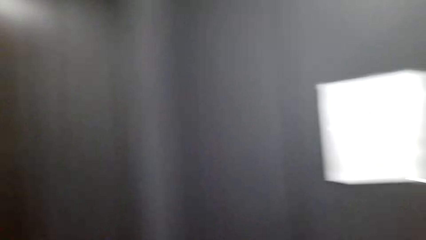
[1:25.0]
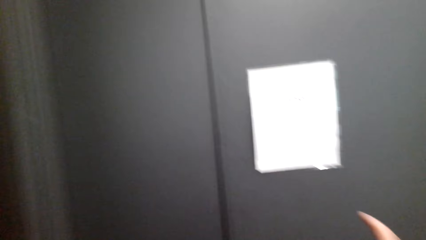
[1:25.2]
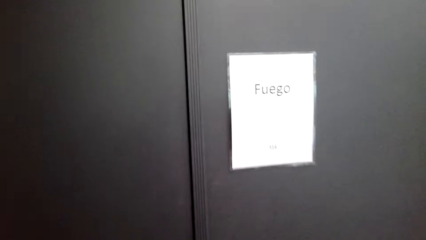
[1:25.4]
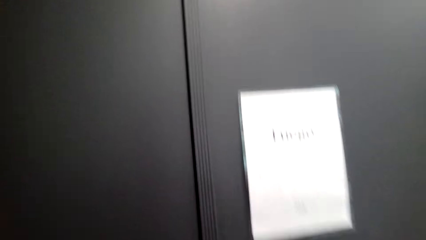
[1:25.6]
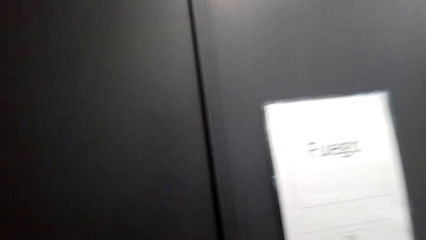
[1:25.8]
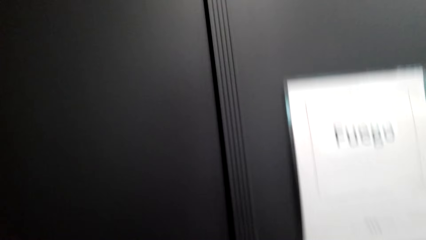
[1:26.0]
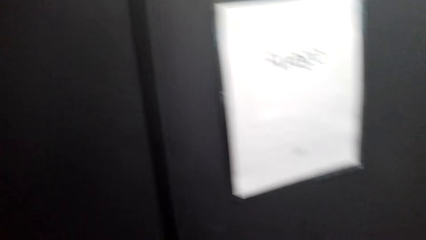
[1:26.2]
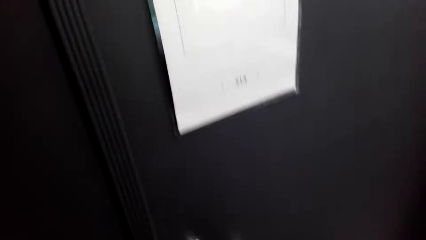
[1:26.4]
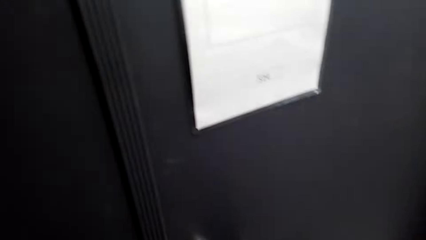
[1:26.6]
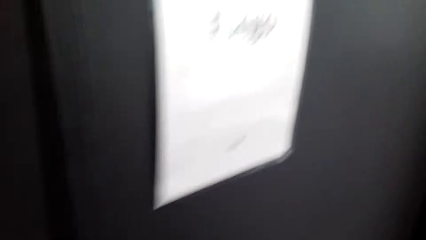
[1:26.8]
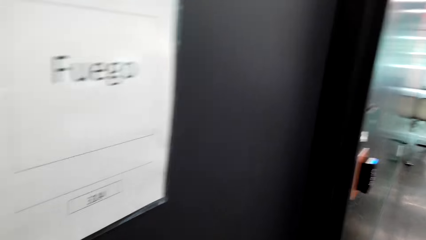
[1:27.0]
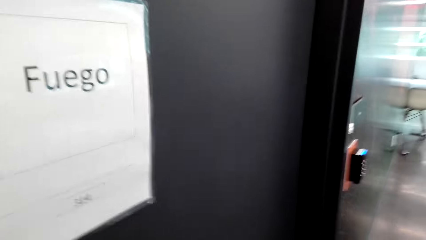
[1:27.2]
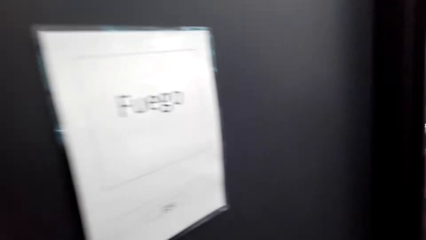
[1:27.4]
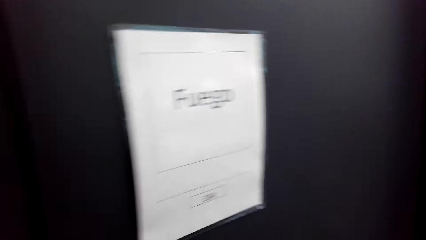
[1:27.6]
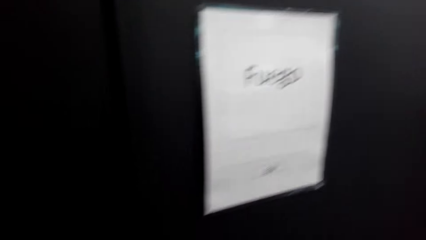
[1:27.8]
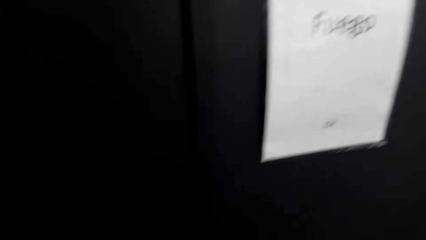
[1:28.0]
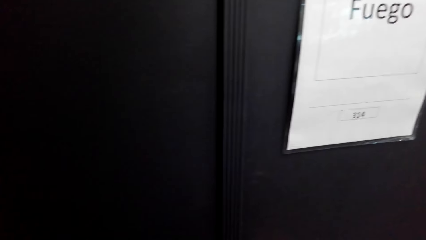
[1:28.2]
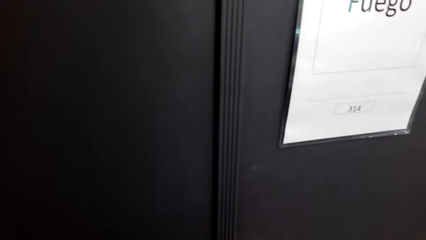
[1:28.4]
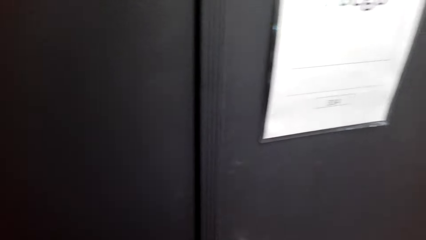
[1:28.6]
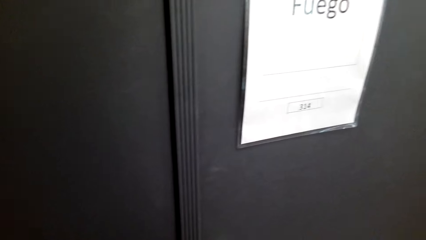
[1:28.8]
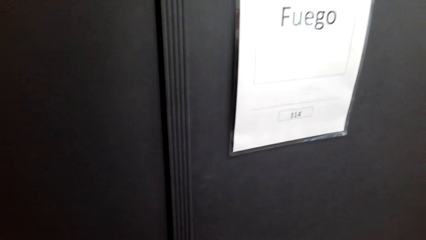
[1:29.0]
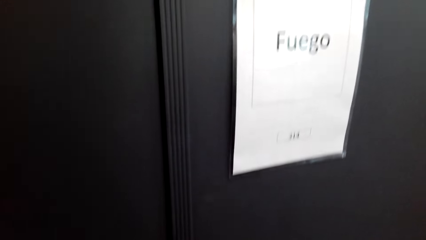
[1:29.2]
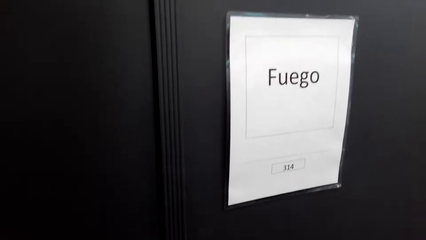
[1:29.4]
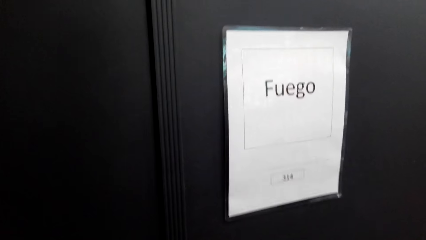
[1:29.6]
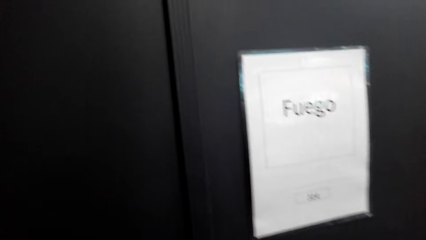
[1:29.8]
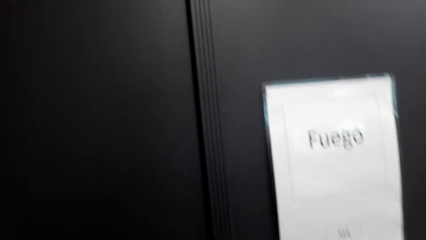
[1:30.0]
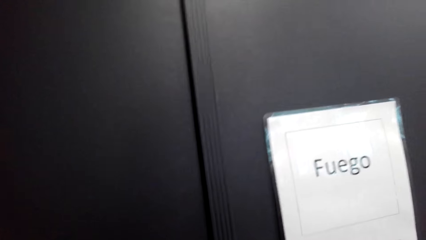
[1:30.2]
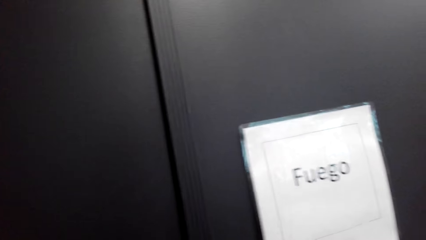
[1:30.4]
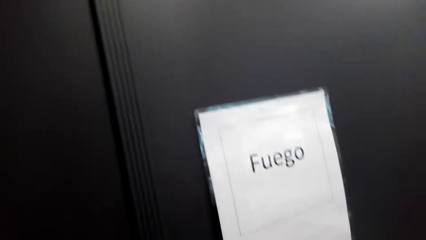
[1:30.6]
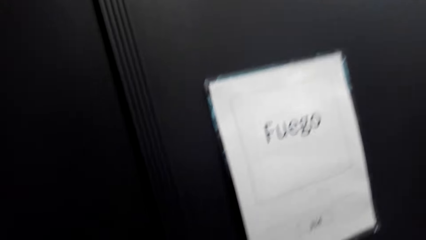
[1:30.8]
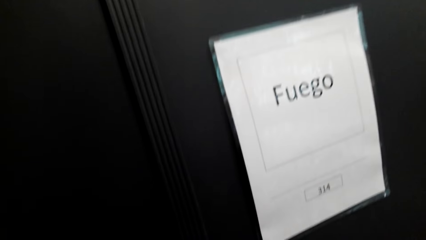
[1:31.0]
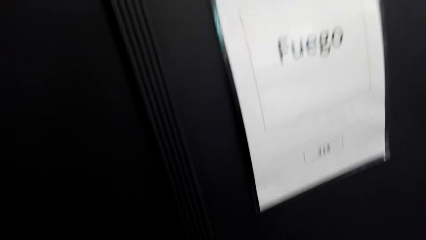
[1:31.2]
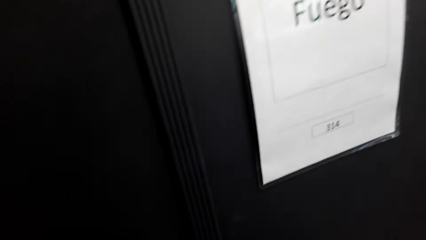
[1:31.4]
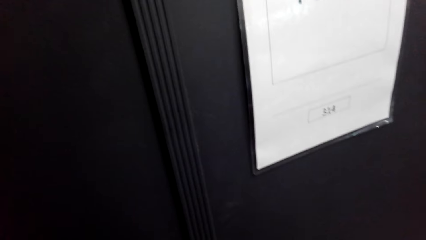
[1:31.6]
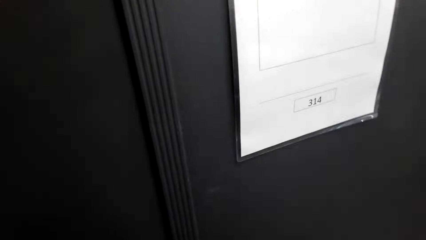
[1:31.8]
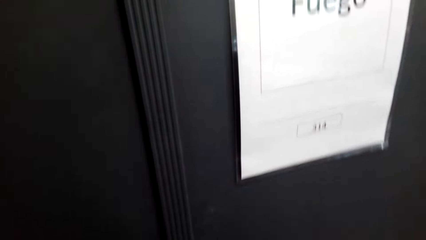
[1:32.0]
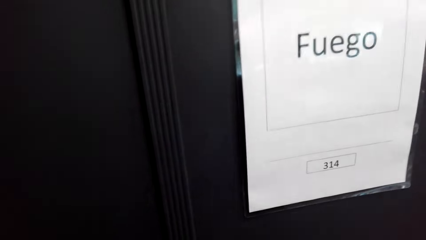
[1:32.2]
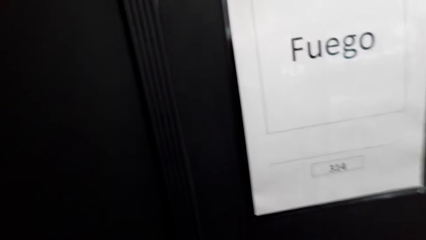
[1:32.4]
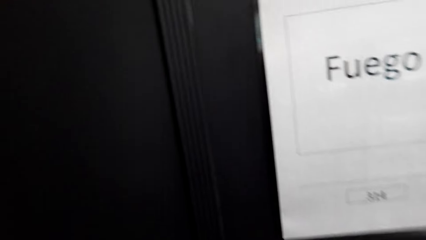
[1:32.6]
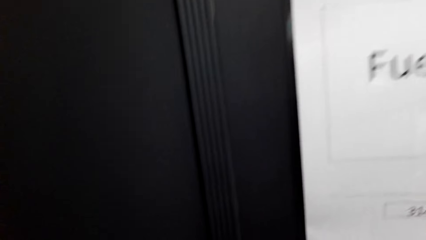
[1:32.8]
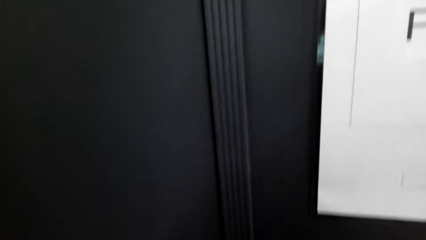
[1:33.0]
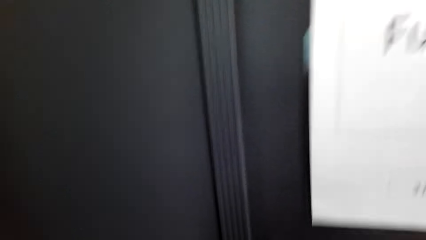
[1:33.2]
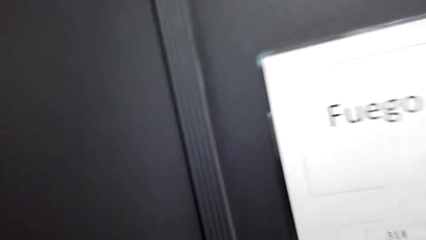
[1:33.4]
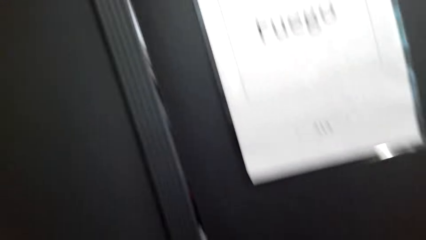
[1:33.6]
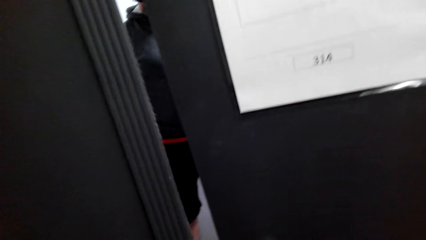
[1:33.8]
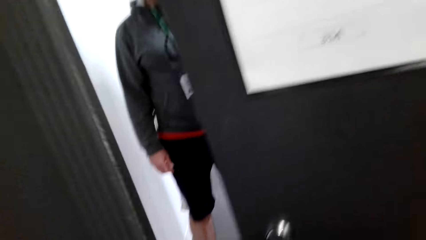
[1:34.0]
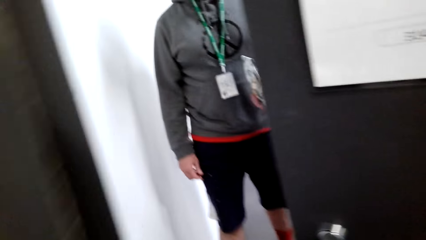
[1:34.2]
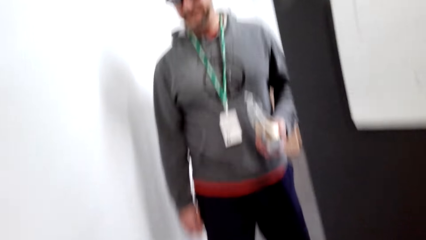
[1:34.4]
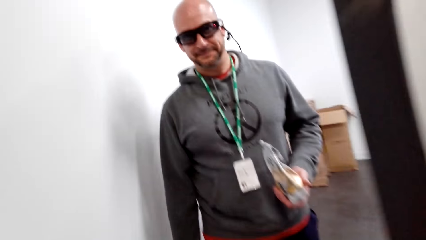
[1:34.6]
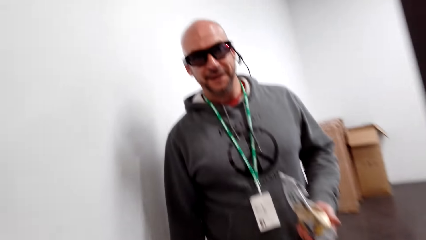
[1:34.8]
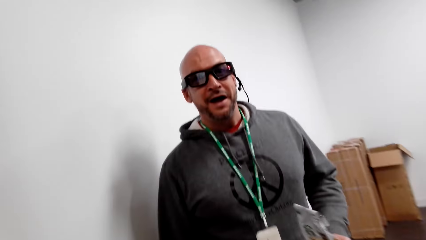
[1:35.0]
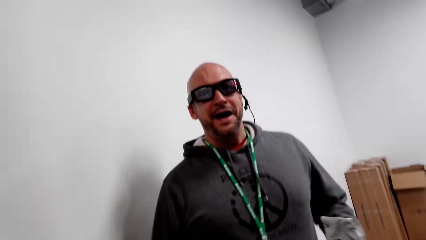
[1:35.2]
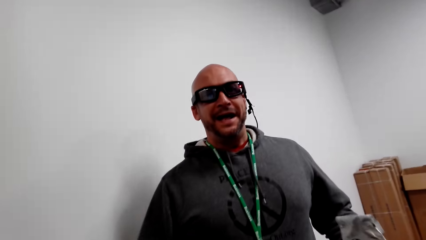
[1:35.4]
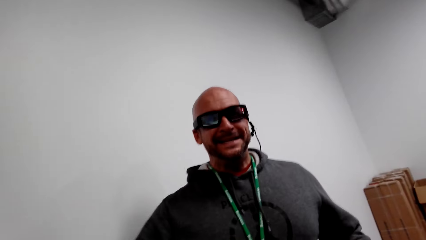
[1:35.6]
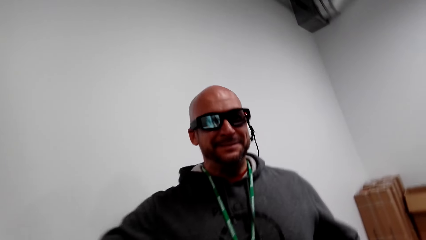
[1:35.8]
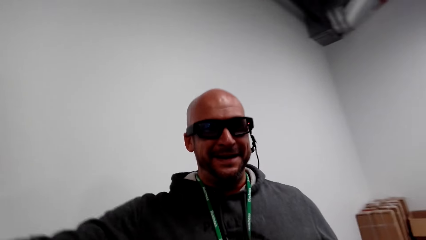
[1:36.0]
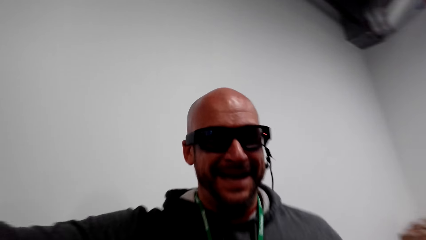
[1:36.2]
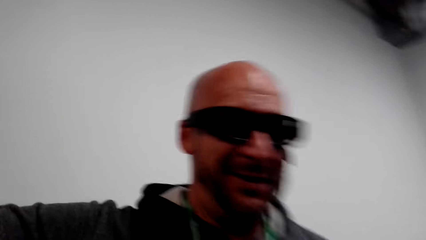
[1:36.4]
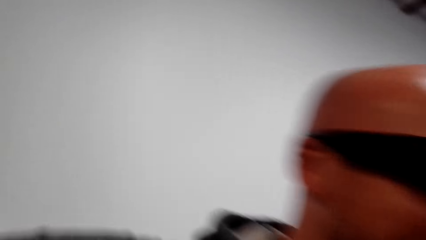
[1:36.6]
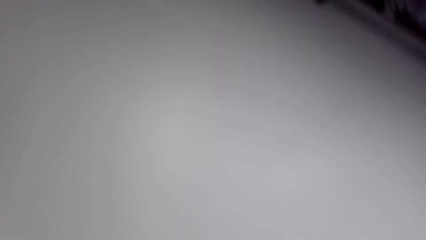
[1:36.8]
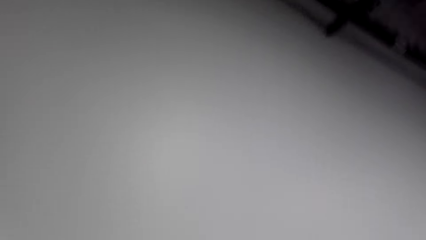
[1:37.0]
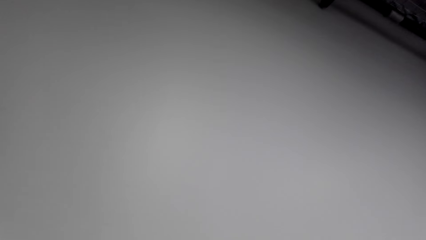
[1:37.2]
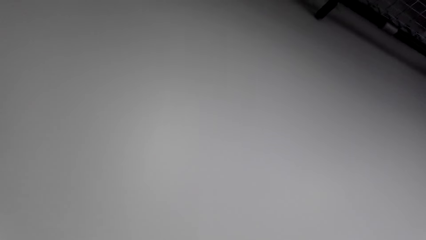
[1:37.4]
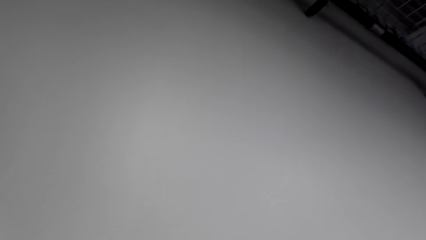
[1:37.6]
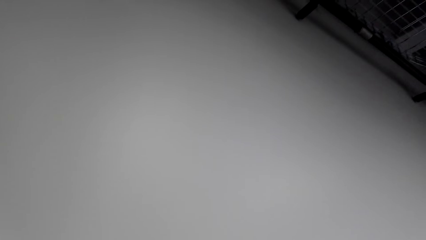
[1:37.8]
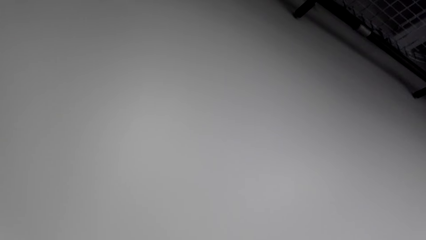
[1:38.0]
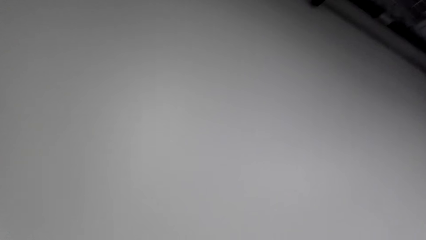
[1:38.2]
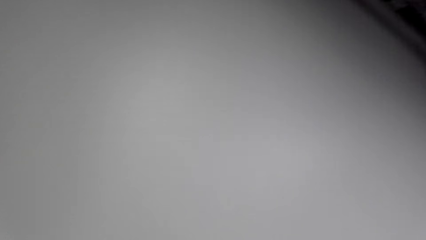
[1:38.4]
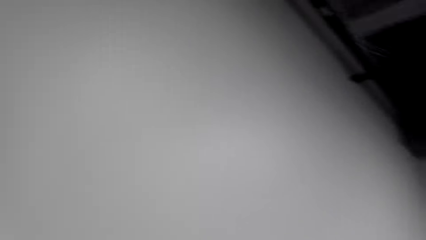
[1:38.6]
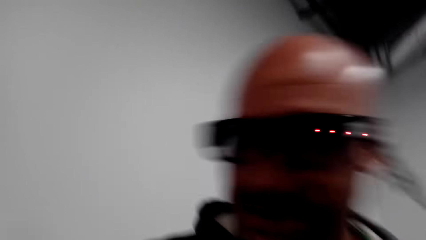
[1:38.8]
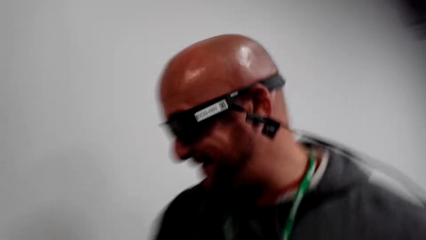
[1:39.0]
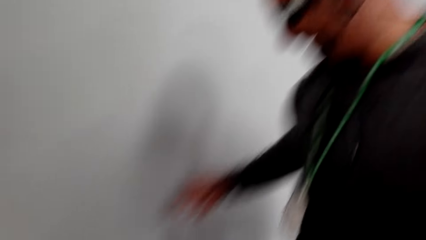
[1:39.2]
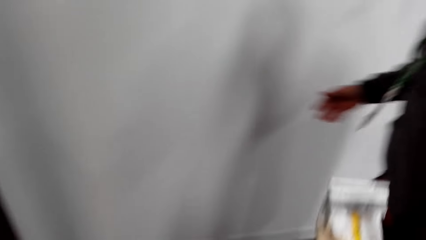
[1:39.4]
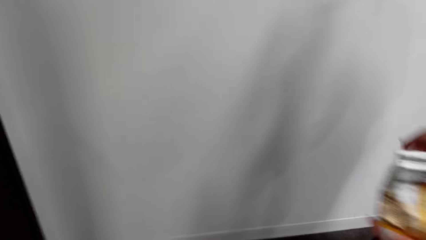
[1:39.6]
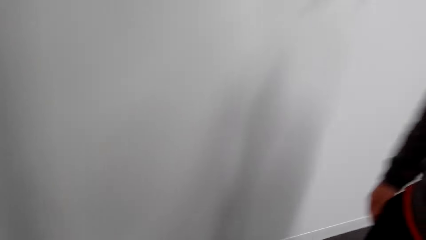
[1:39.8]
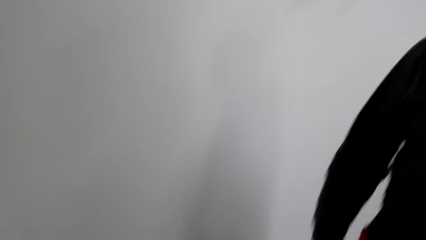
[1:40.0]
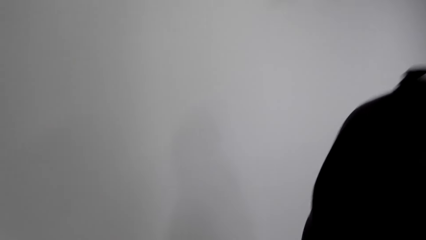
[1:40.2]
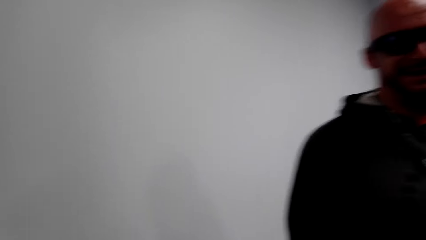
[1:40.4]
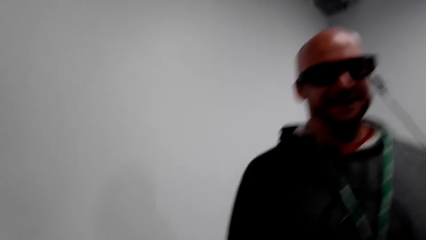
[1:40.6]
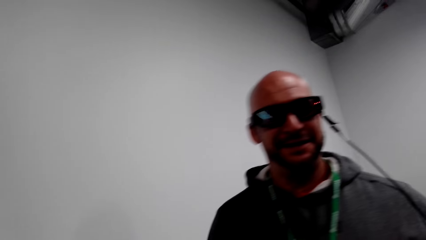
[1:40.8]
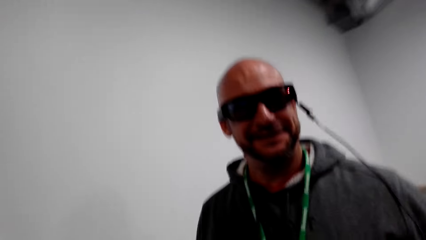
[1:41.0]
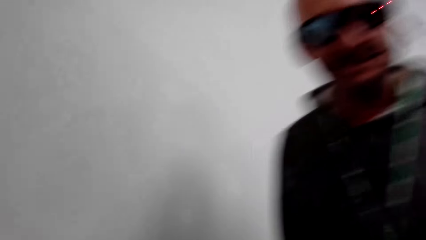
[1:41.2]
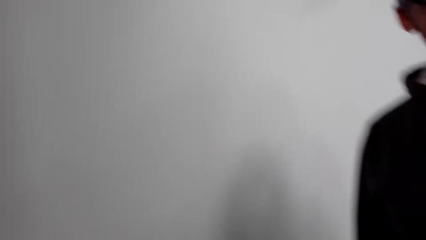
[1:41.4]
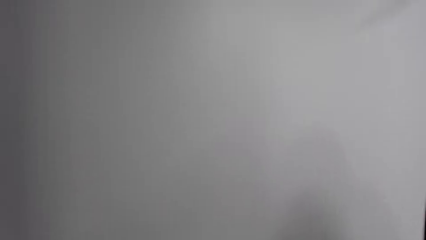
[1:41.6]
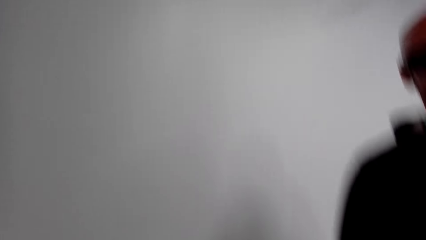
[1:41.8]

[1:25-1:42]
The lady moves a hand. The camera wearer moves a hand and moves around. They stand on the corridor. They open a door. They converse with a man. The man talks to the camera wearer.
